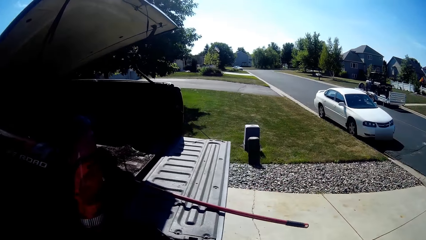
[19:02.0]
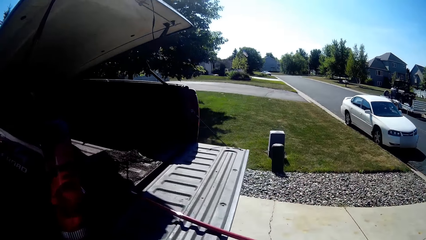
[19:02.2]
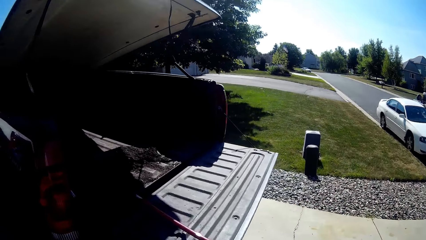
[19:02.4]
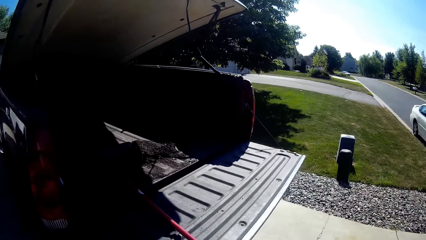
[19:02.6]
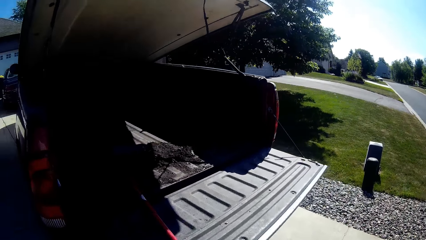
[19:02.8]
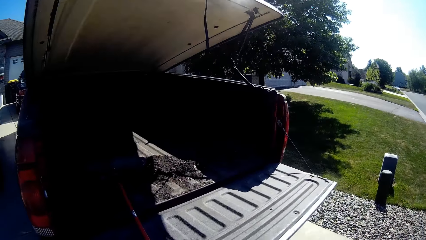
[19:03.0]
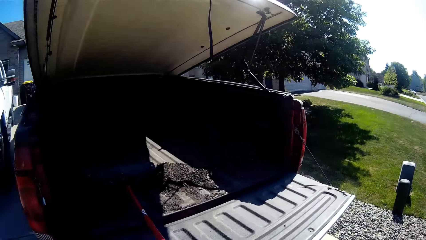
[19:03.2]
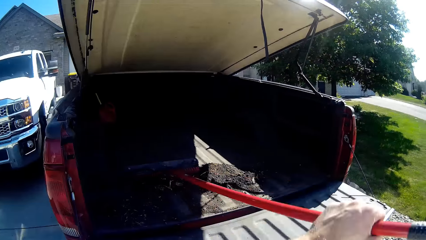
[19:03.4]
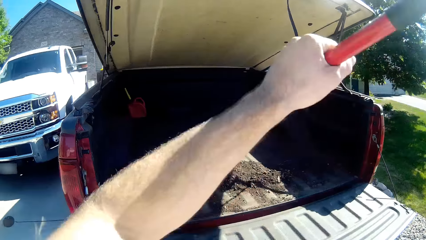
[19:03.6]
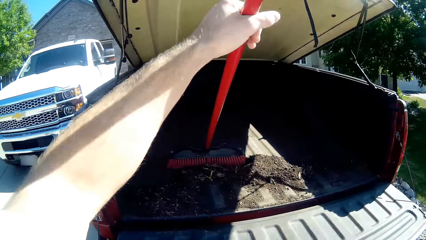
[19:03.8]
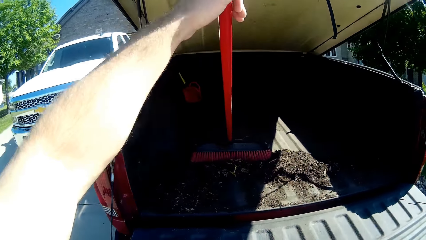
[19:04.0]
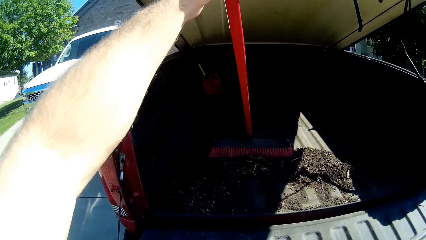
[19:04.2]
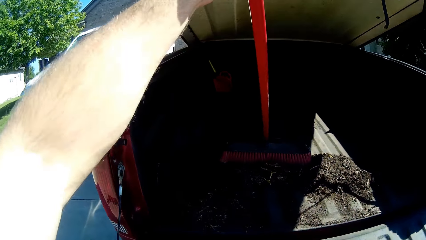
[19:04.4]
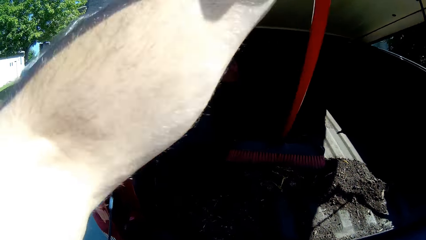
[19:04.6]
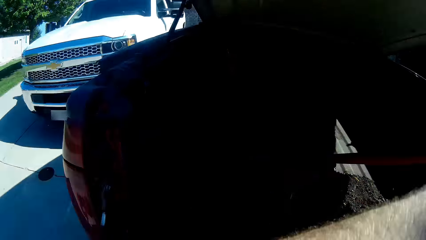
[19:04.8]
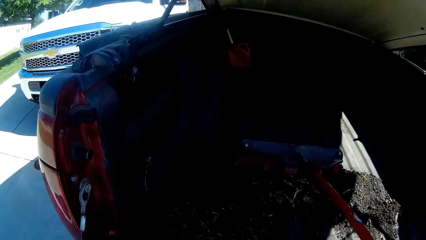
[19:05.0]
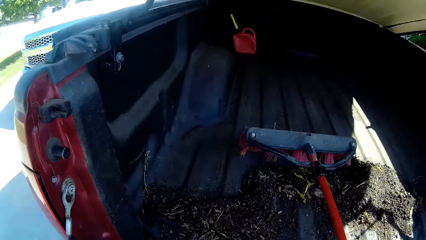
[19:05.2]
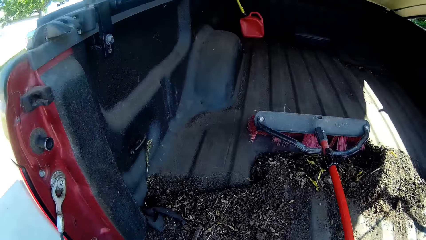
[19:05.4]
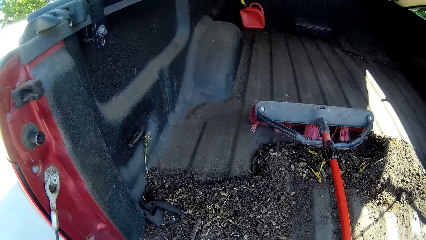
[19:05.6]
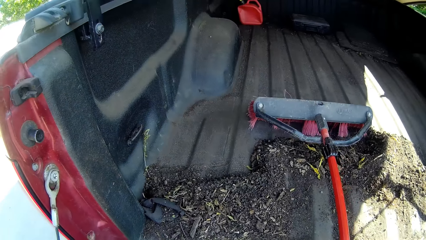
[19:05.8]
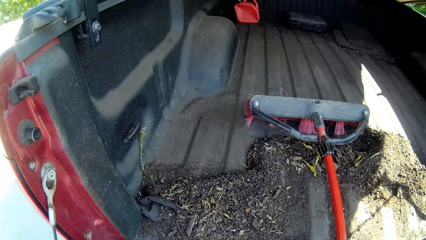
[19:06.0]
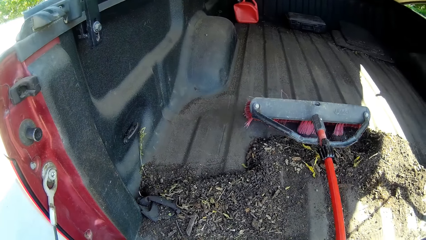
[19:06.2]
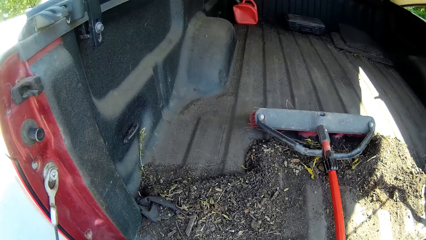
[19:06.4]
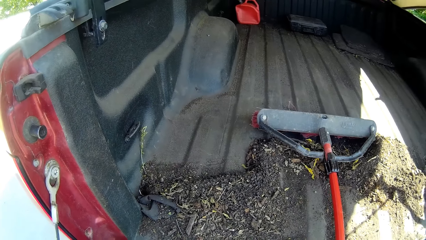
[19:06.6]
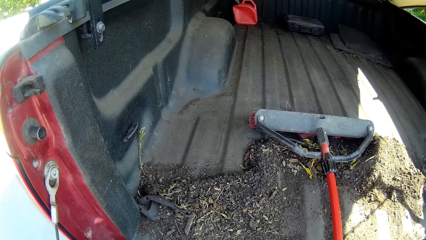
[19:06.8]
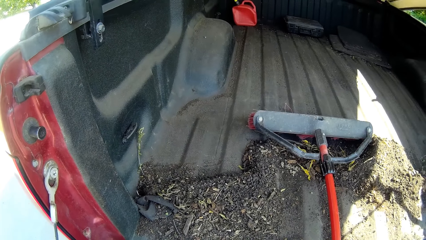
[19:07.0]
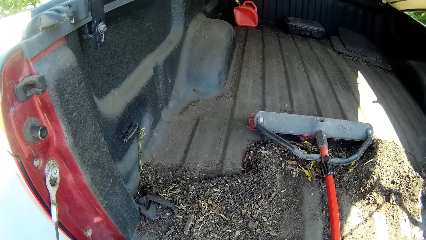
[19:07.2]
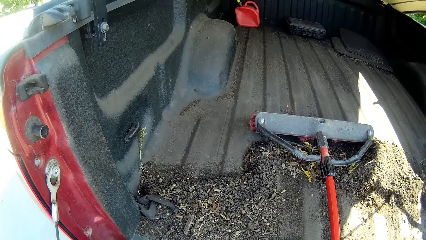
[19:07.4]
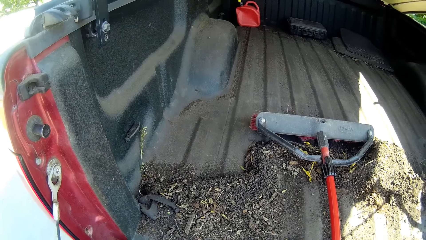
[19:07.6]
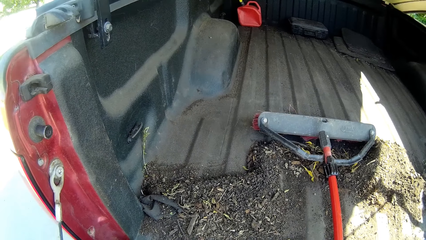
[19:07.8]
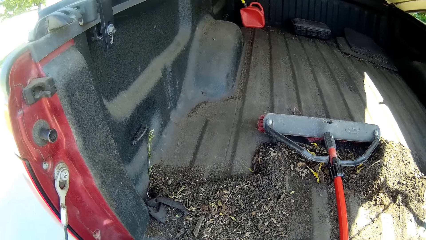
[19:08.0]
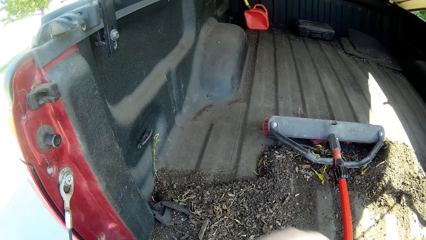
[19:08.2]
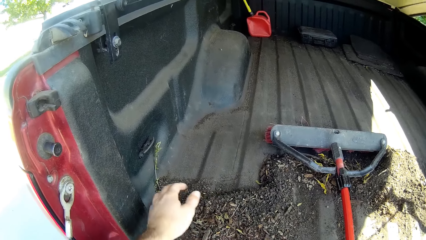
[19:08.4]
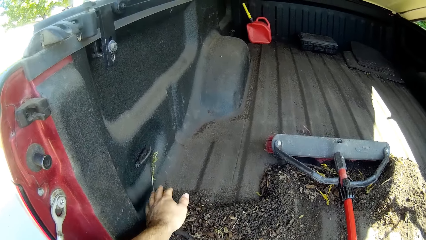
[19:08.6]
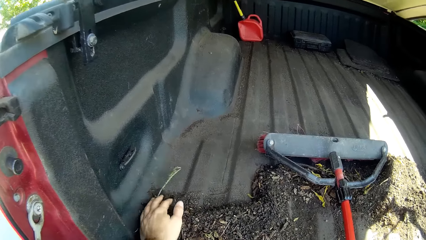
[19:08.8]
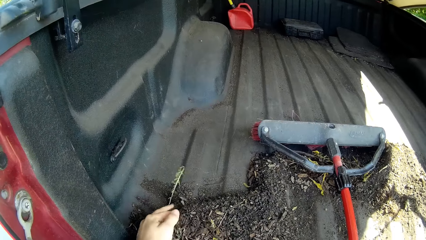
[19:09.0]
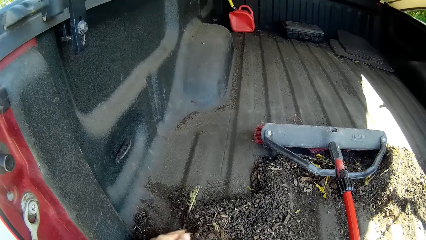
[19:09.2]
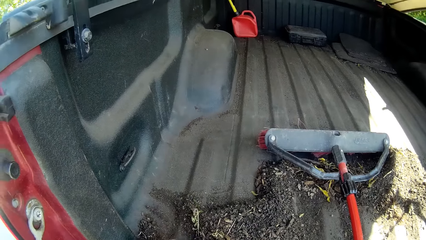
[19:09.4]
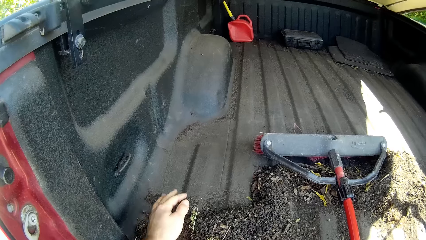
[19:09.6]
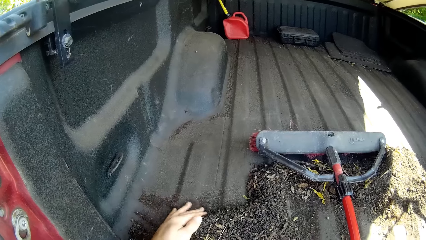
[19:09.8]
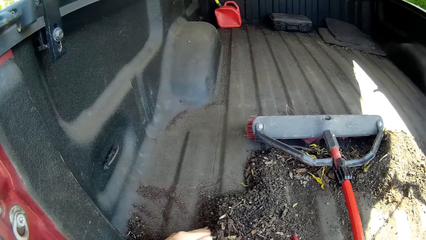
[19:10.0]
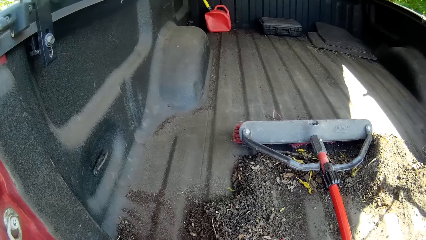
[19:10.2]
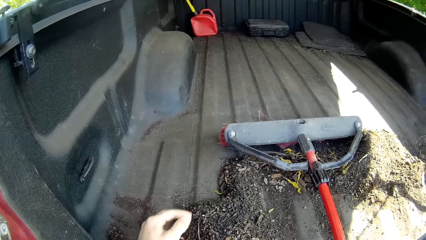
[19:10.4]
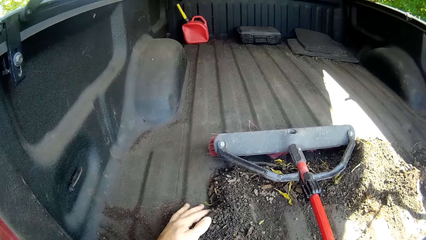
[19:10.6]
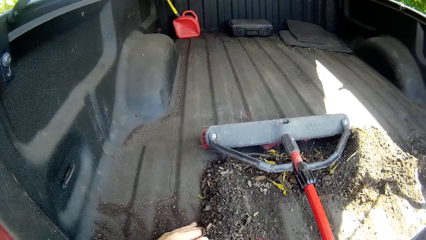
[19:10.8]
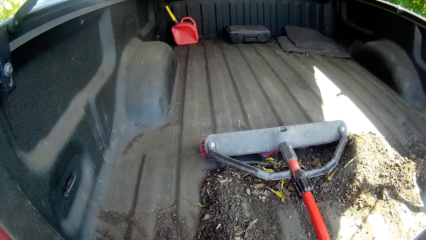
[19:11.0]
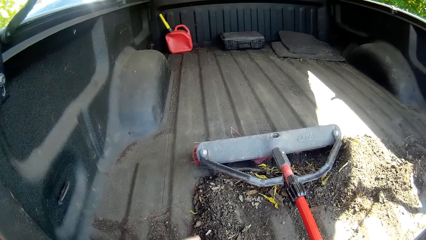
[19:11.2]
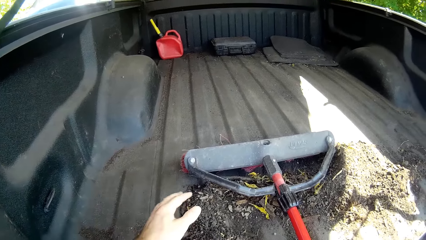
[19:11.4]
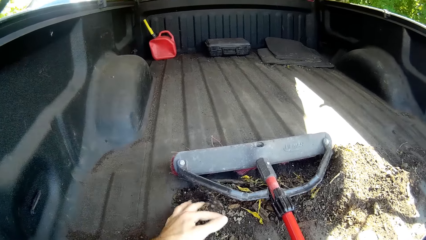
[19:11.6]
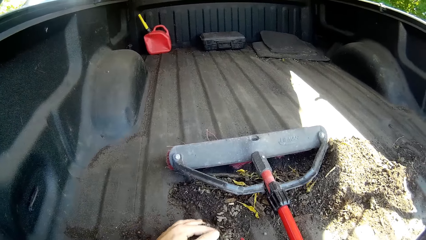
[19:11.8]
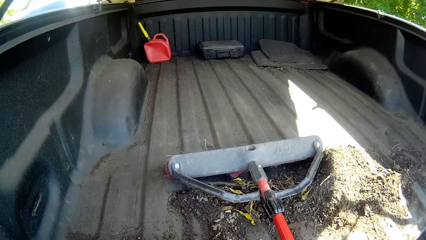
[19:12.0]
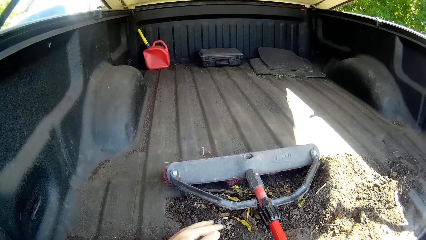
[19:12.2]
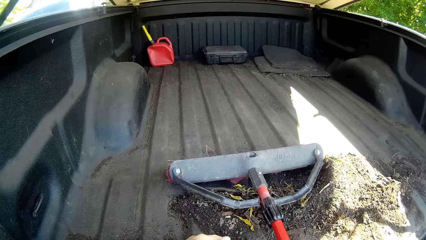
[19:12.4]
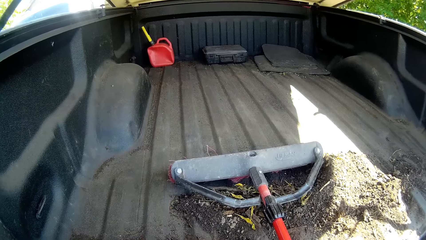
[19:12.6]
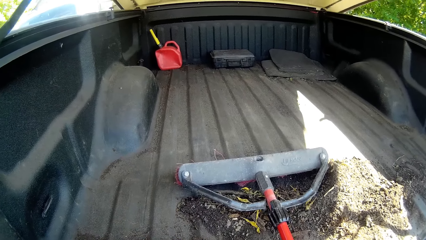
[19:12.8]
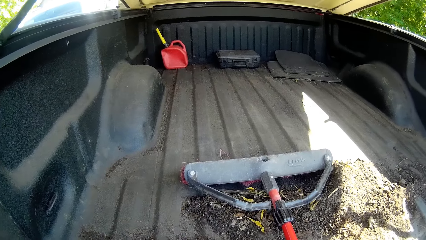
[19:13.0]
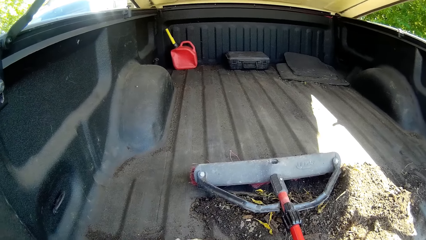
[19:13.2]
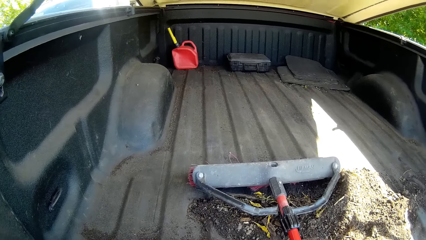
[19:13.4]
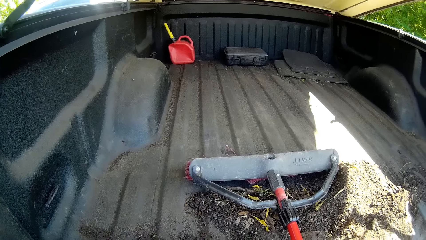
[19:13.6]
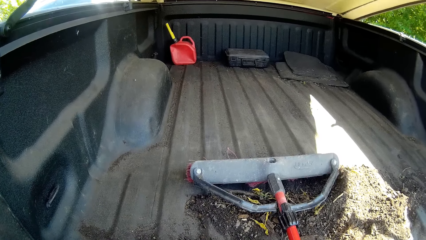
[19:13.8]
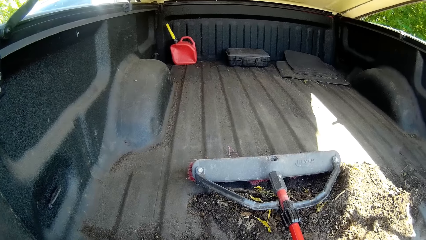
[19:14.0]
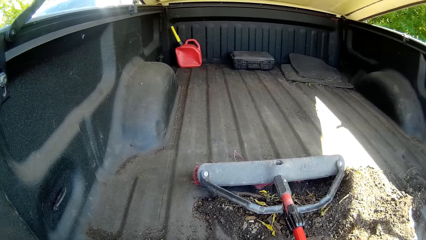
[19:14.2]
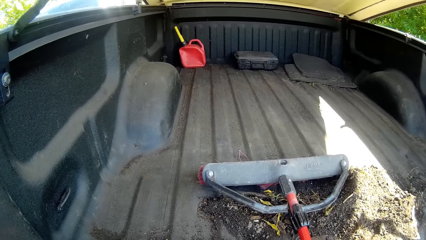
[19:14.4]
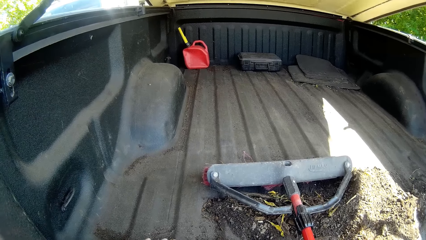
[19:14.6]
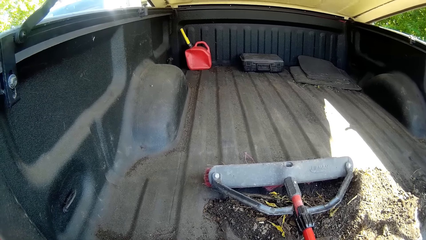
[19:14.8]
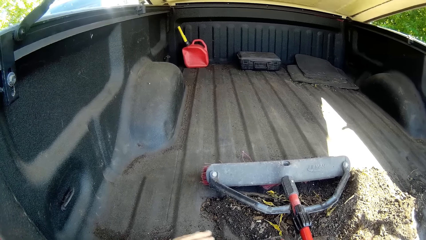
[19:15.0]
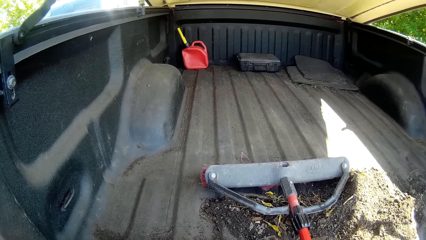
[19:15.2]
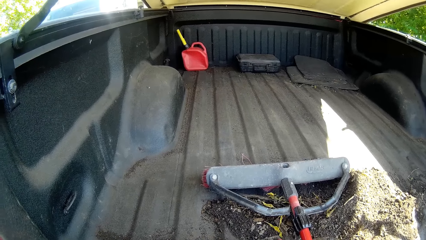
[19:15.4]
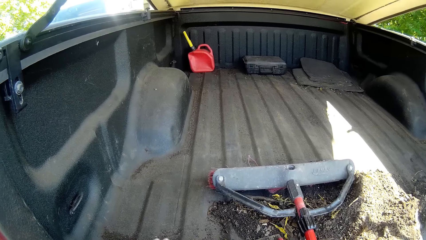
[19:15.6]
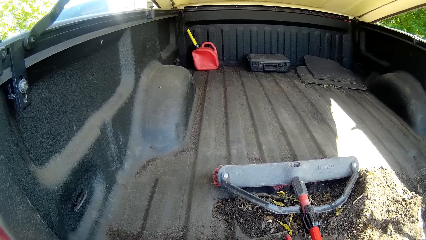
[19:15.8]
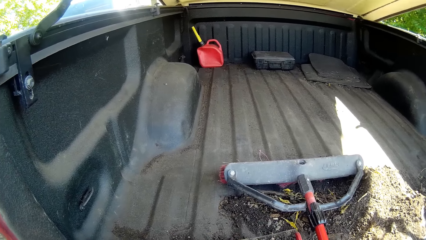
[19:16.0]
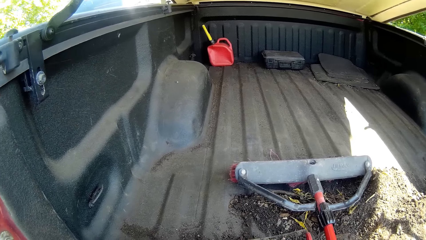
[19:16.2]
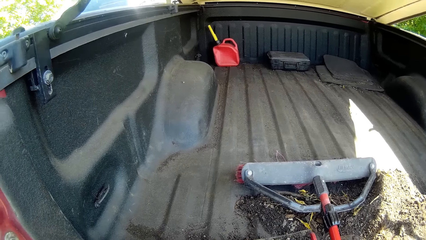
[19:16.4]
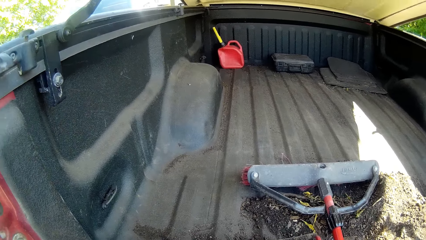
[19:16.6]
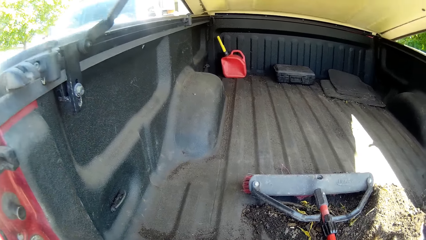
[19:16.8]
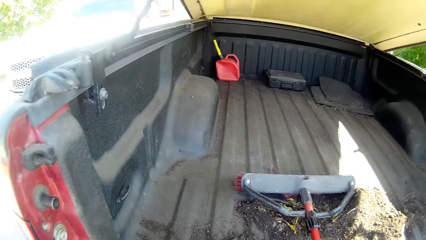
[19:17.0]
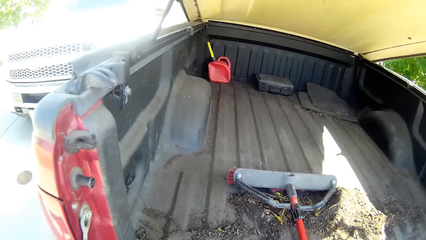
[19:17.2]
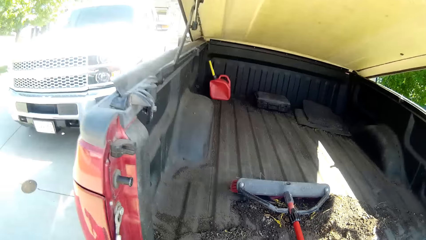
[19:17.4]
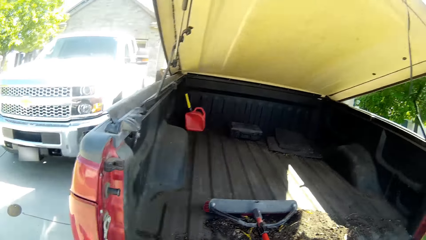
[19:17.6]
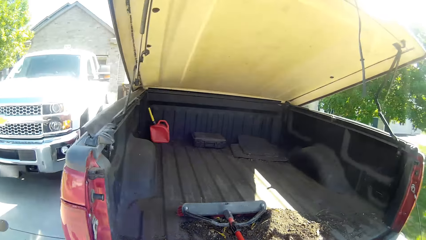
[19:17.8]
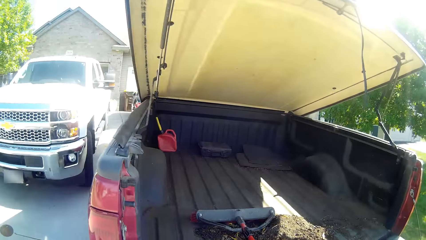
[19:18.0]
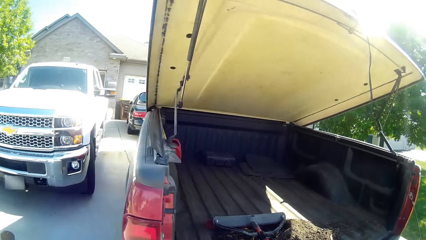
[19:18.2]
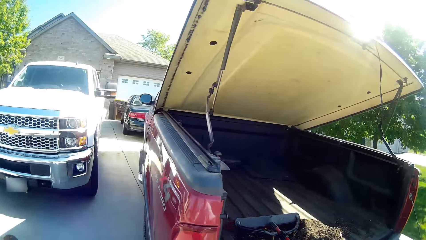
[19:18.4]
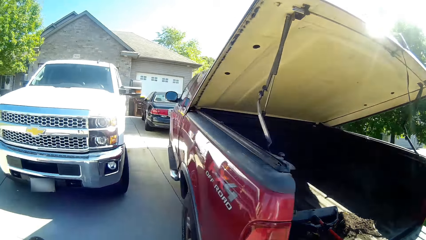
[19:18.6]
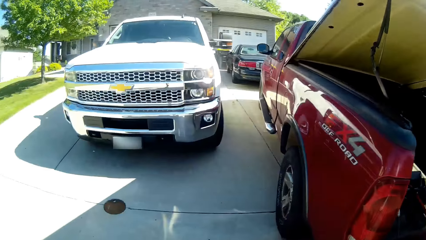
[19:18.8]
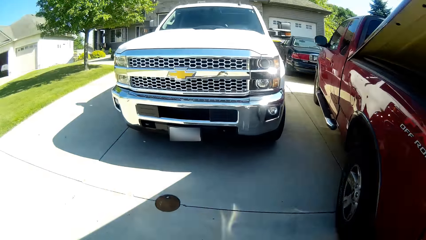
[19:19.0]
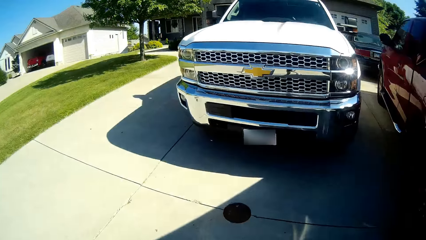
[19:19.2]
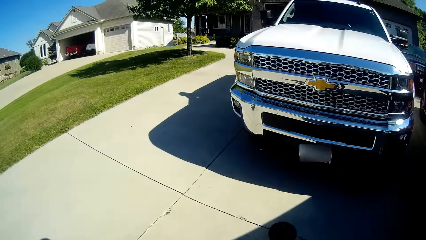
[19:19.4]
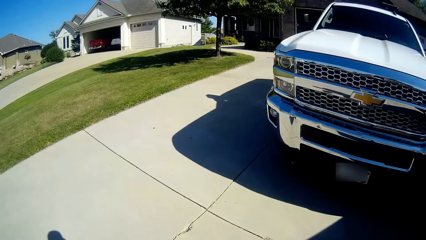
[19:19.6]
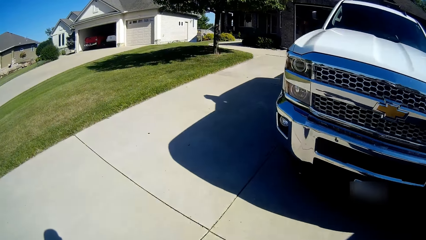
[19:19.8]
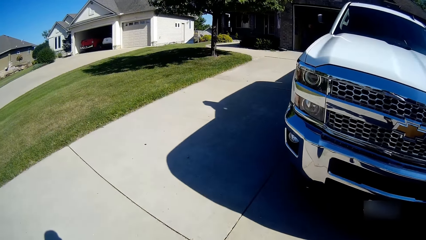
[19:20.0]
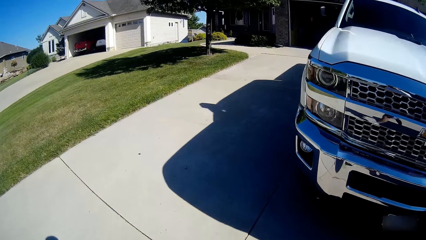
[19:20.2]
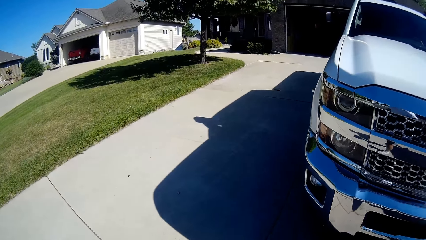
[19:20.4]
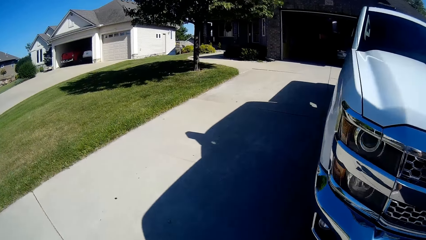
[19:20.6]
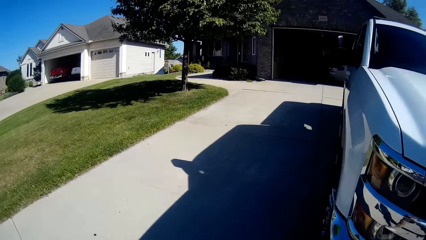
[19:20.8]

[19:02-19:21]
The camera wearer lifts up the sweeping broom inside a truck with his left hand. He drops the sweeping brush in the boot of the truck. He packs the dirt in the truck into the packer with his left hand. He sweeps the soils with his hands into the dustpan. He walks towards the house workshop.
